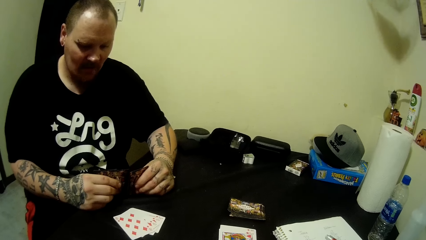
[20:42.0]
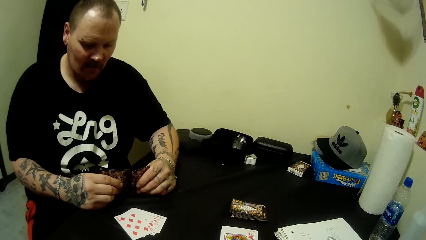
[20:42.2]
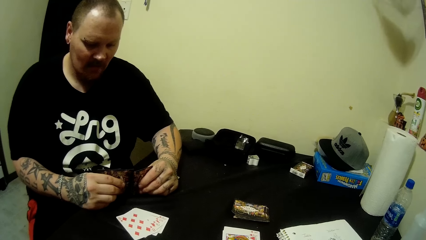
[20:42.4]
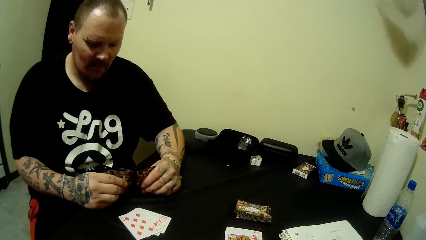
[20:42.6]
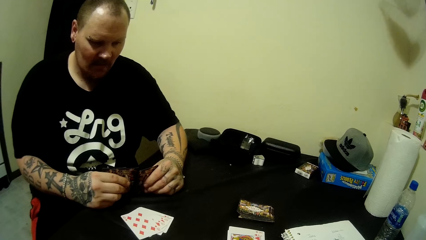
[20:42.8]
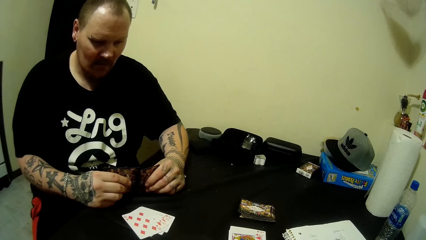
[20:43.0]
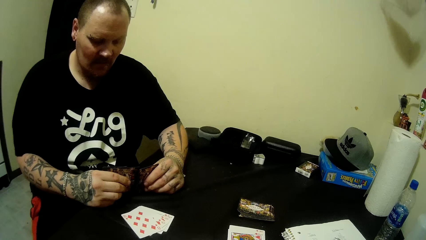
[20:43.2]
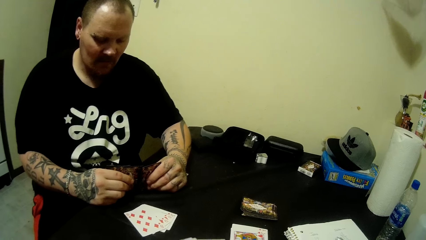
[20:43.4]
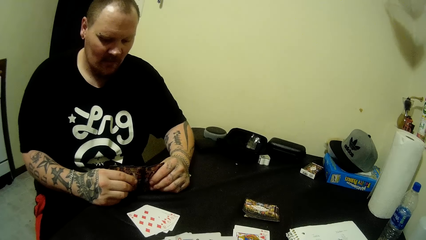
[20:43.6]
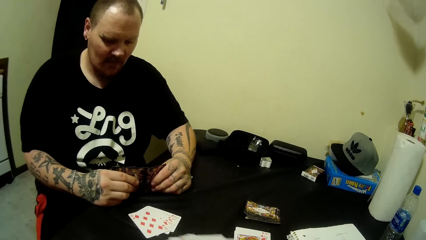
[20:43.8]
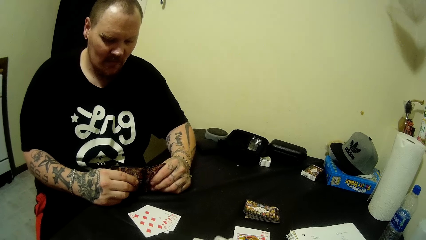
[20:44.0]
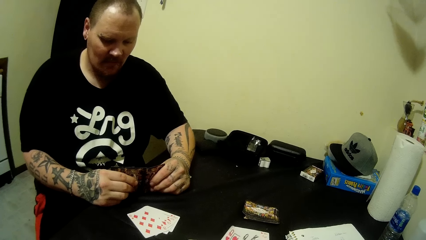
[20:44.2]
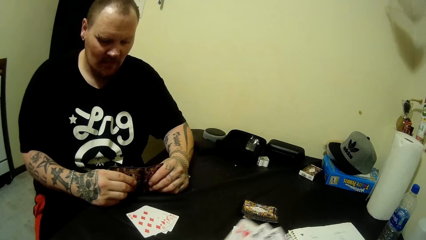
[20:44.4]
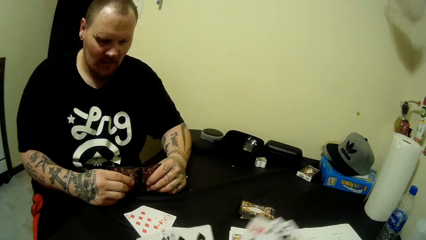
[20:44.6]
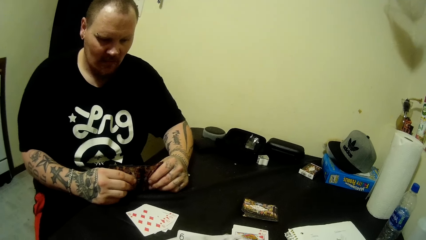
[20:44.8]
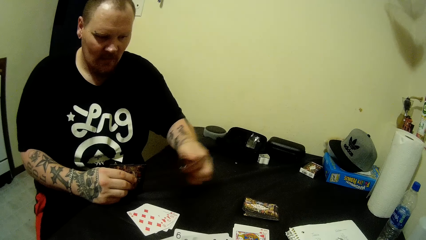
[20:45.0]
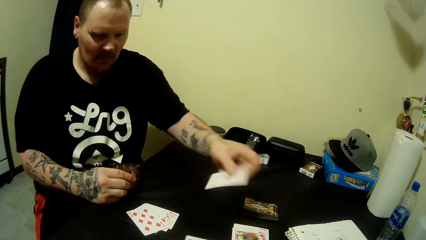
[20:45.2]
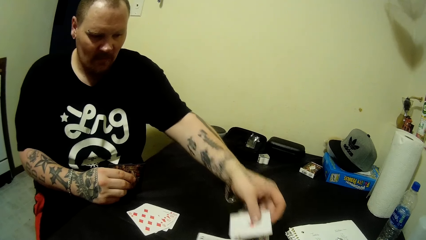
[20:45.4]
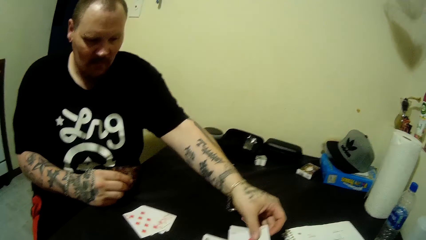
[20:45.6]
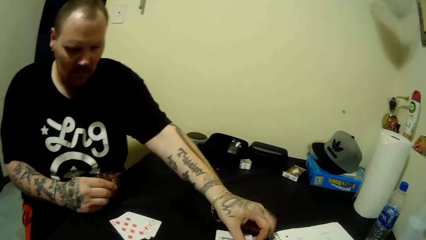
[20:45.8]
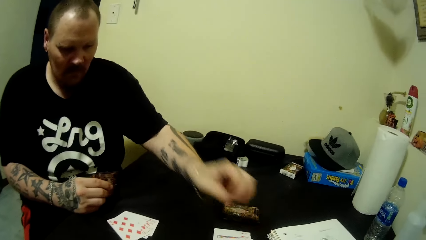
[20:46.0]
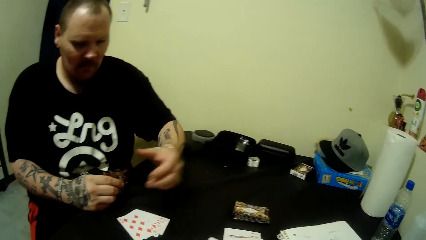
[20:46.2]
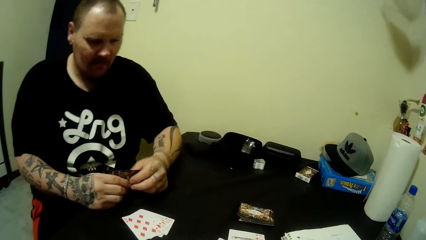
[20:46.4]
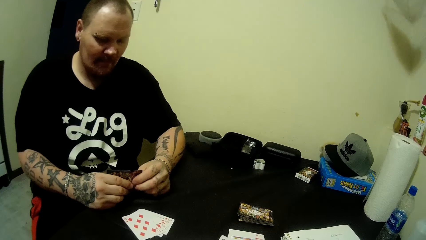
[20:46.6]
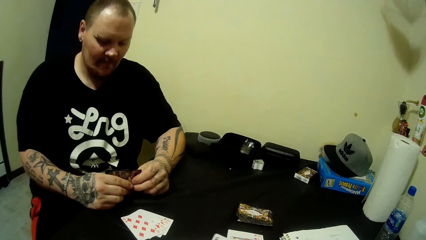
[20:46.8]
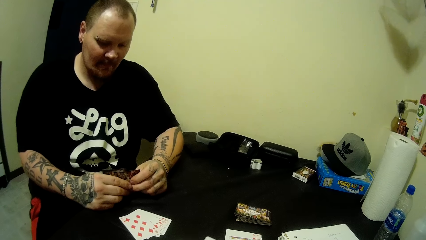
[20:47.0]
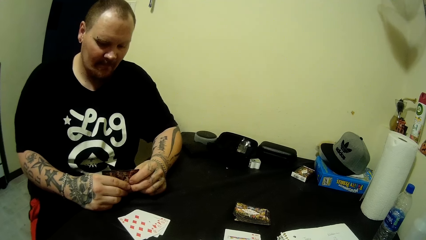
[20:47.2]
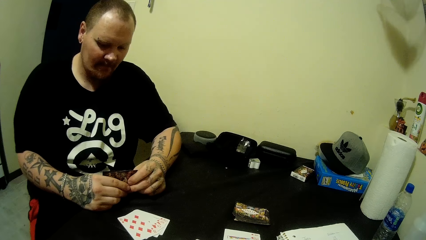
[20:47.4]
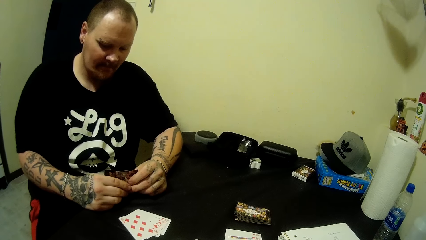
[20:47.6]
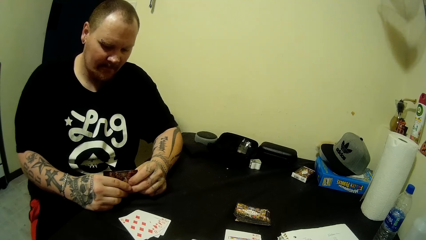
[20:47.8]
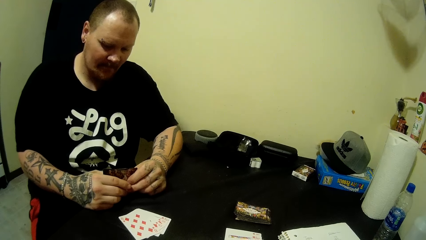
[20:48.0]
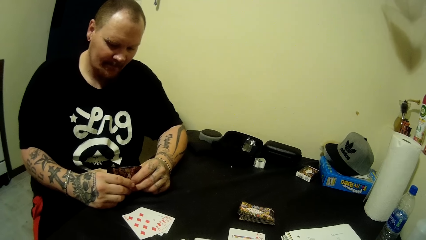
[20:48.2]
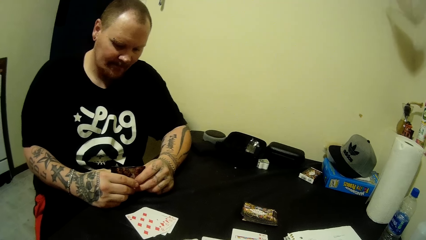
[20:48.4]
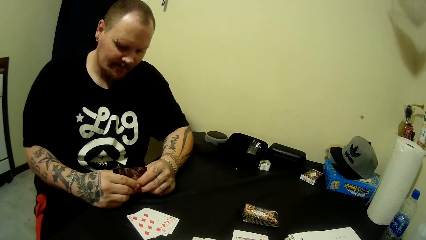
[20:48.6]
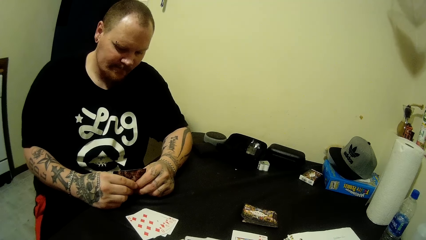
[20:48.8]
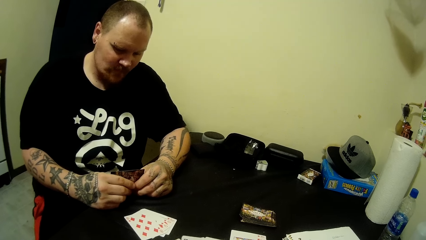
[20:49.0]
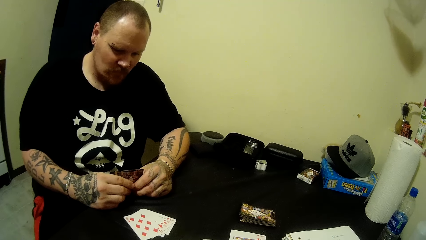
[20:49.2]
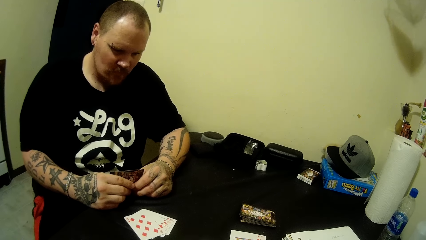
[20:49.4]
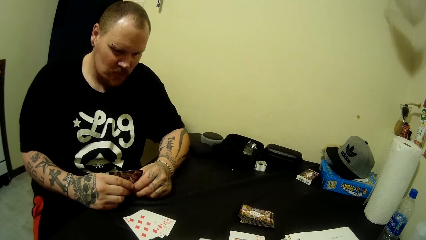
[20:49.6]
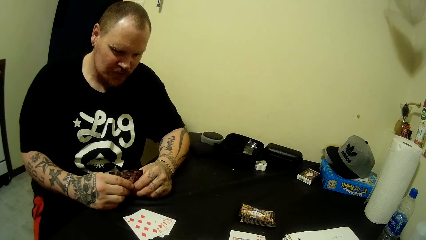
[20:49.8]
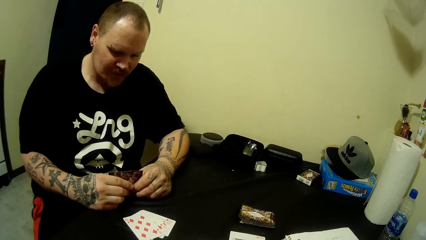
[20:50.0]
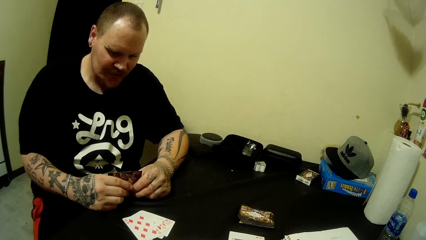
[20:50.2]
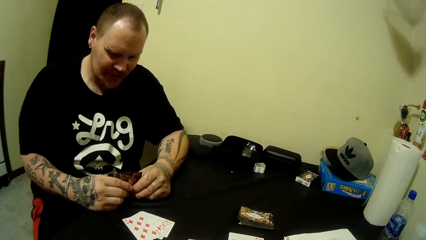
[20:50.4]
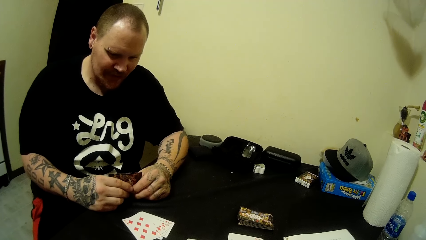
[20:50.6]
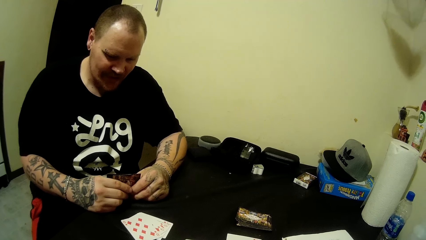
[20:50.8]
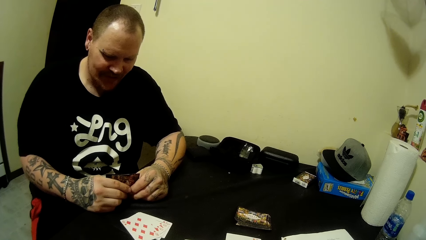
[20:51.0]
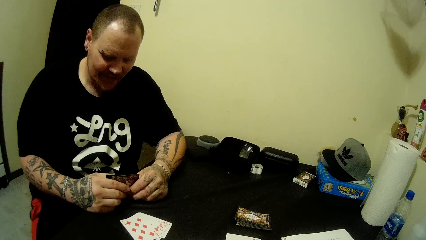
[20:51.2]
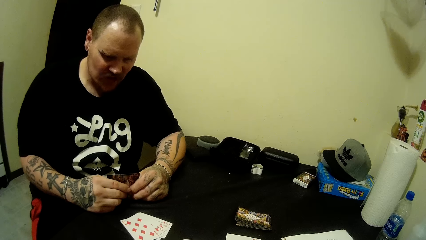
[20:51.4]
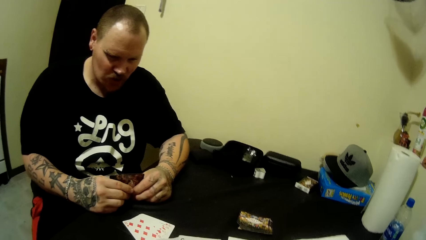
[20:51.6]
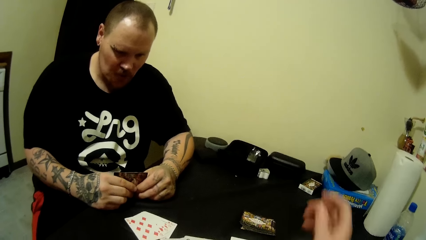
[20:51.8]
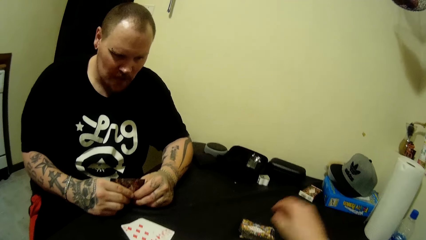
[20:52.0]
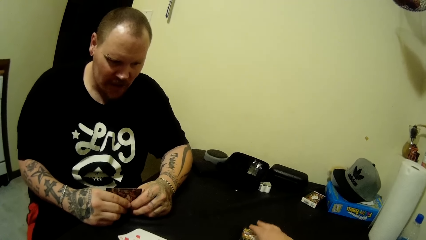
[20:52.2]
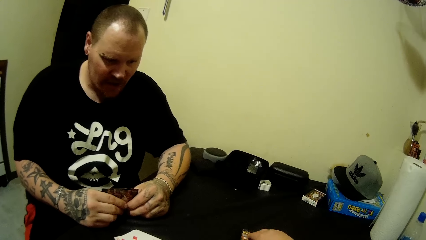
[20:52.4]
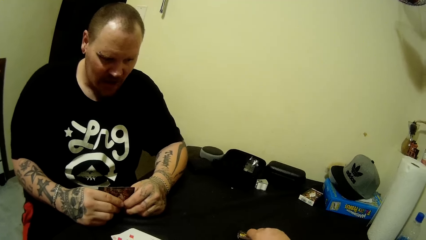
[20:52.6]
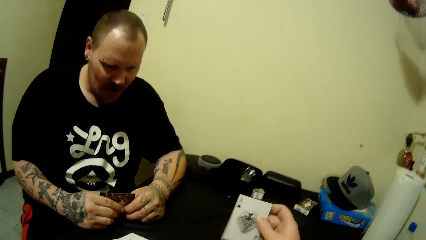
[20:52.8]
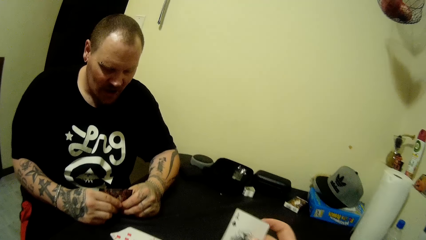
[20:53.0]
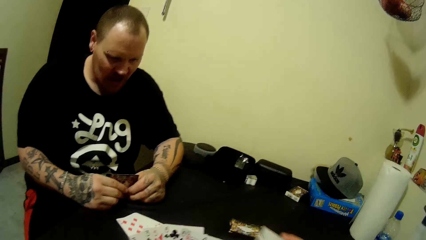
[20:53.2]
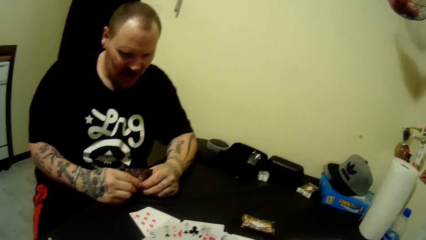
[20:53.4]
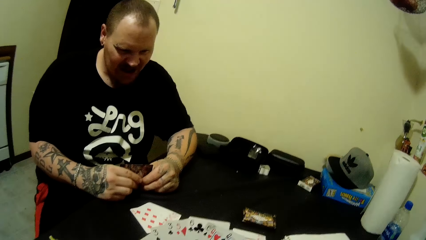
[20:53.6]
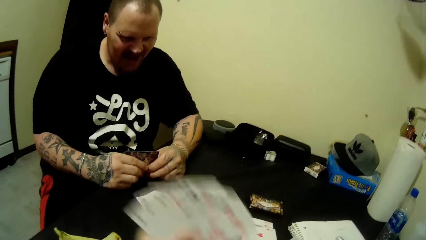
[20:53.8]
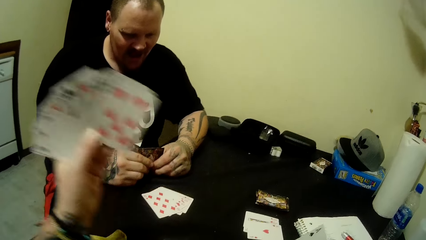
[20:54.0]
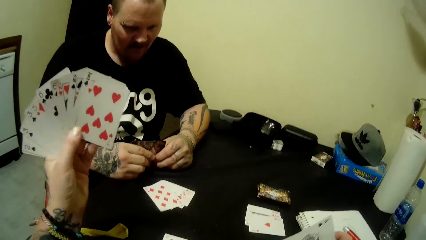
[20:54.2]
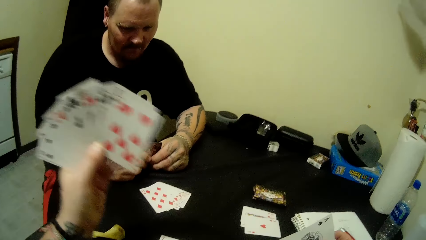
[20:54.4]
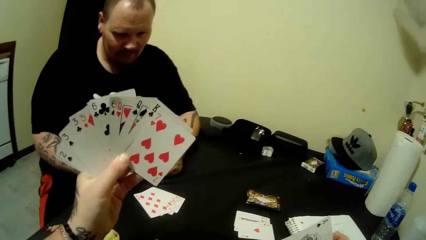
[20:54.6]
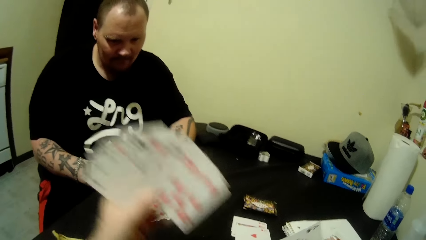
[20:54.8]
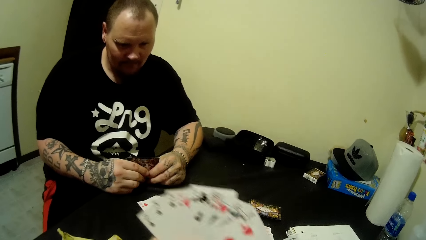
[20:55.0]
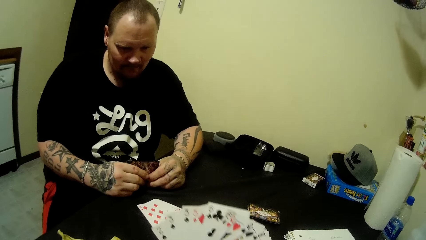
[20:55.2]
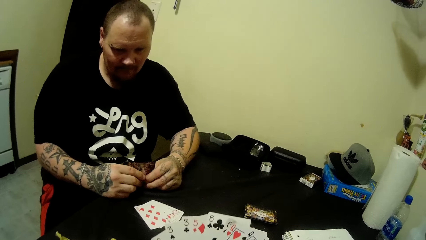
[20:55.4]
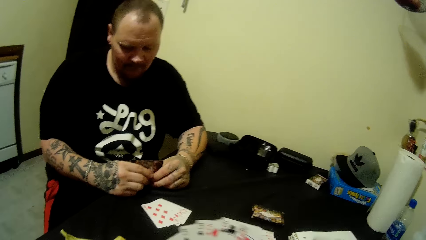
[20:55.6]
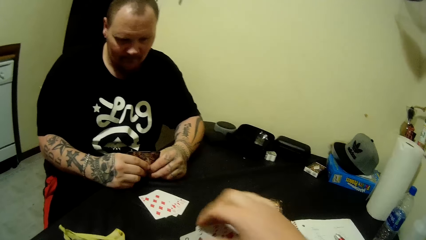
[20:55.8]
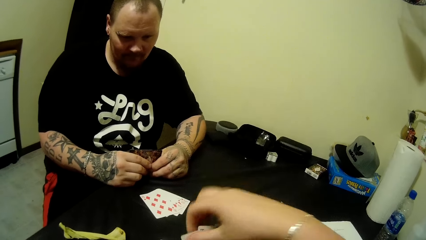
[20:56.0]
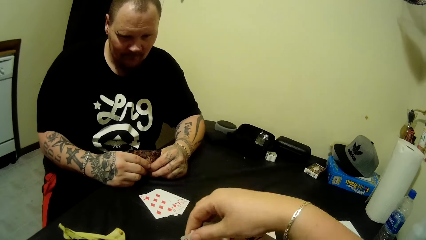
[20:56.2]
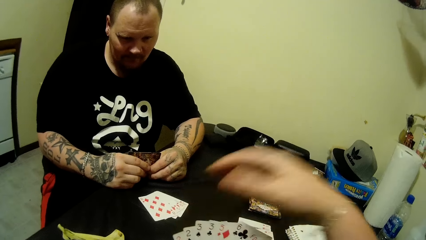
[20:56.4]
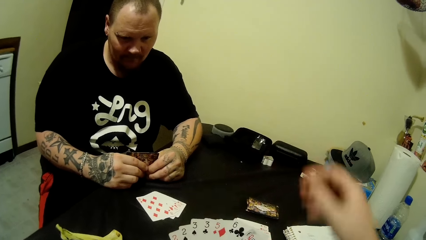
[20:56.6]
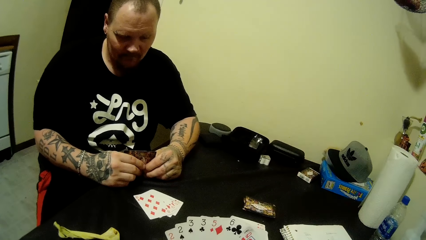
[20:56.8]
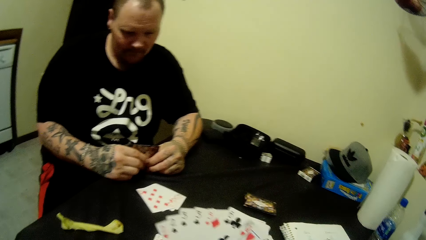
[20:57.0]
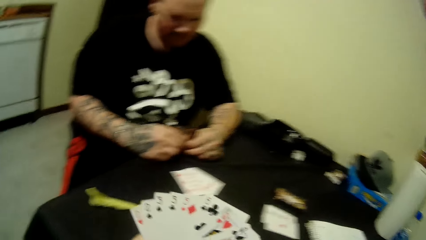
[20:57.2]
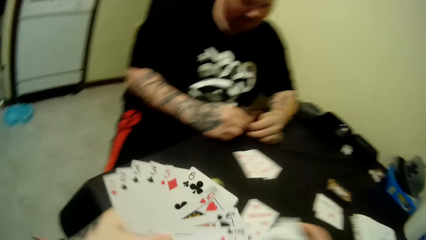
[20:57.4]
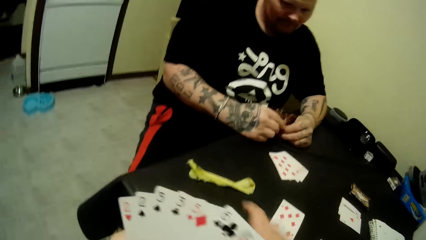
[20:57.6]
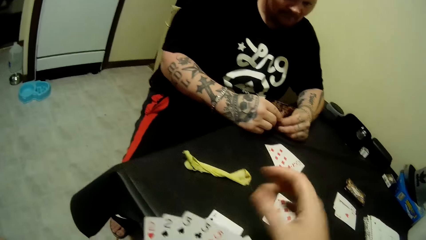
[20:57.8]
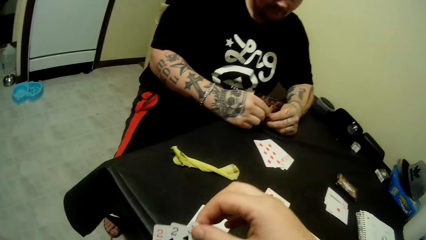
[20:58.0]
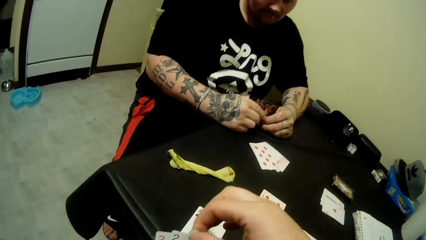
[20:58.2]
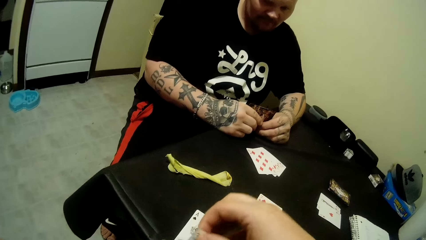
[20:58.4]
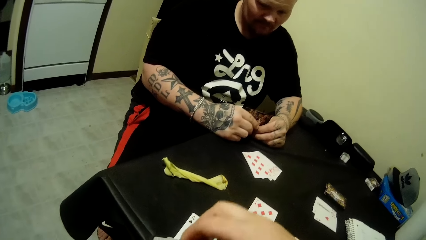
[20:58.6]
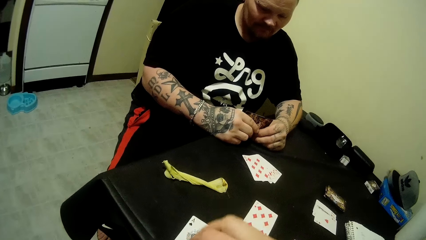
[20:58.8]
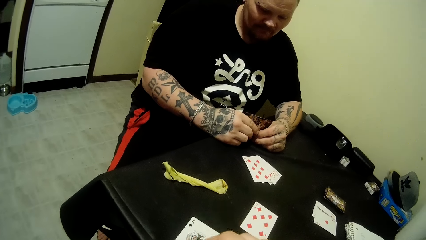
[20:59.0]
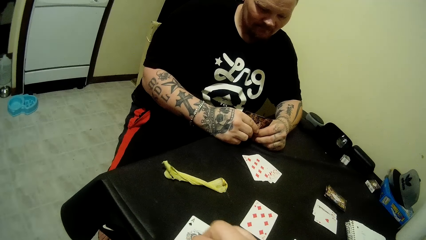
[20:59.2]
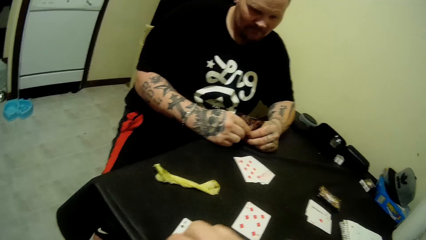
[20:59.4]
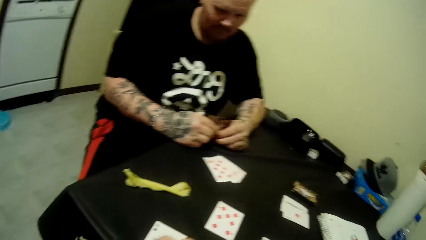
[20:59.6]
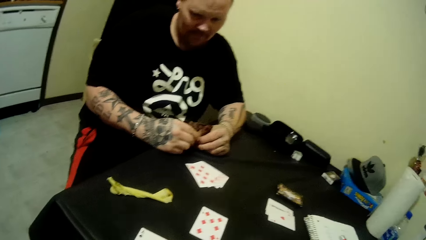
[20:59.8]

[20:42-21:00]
The camera wearer moves the cards. A man moves a card. The man drops a card on the table with his left hand and holds the cards. The camera wearer picks a card from the table with her right hand. She raises the cards in her left hand. She lowers the cards in her left hand. She touches the cards. She selects a card from the stacks of cards in her left hand with her right hand. She removes a hand from the cards. She drops a card. She picks cards.
